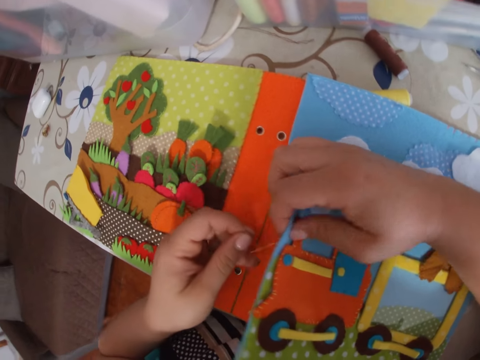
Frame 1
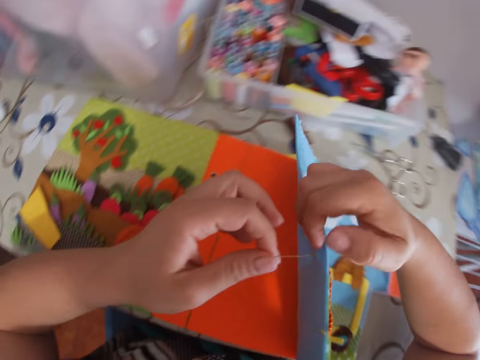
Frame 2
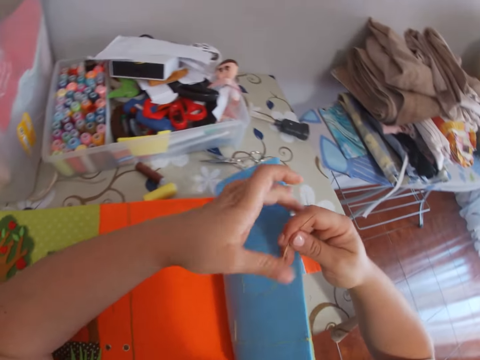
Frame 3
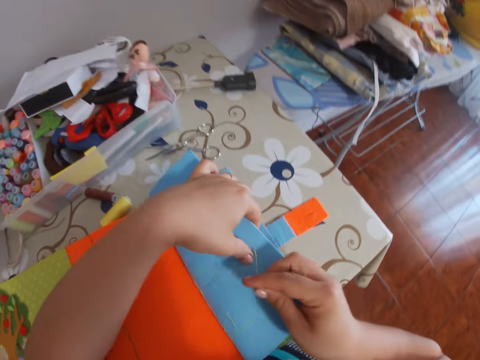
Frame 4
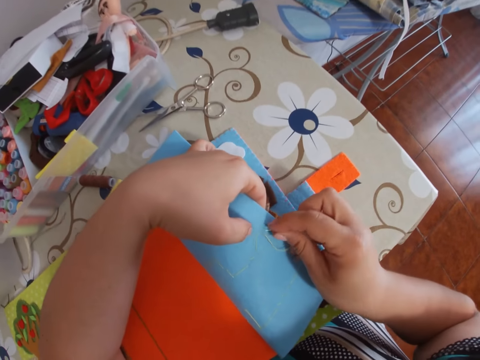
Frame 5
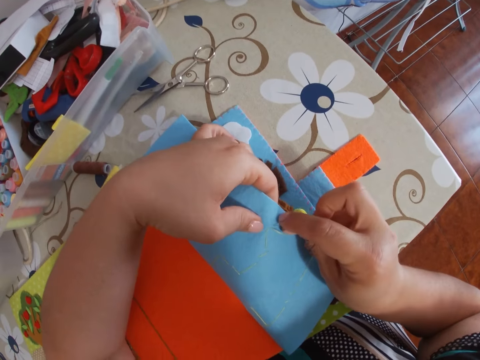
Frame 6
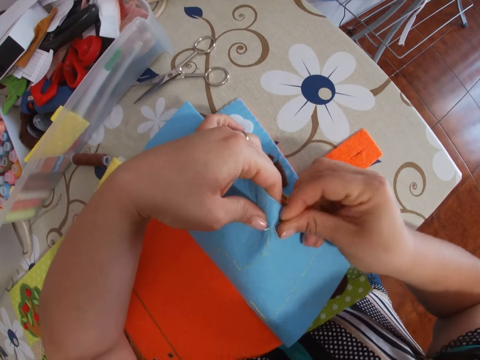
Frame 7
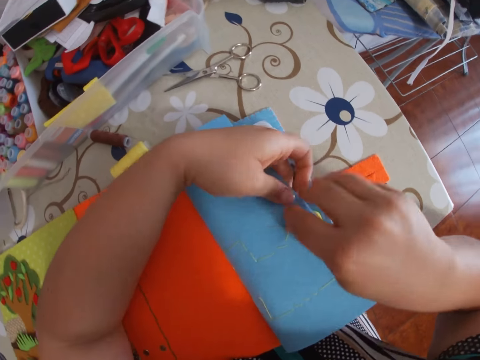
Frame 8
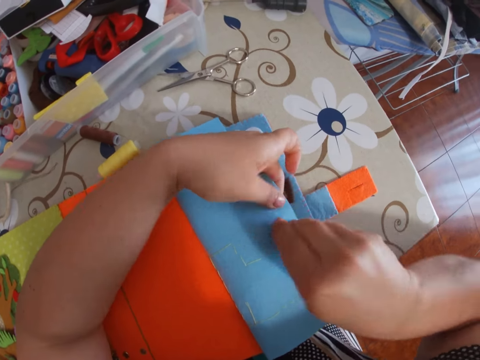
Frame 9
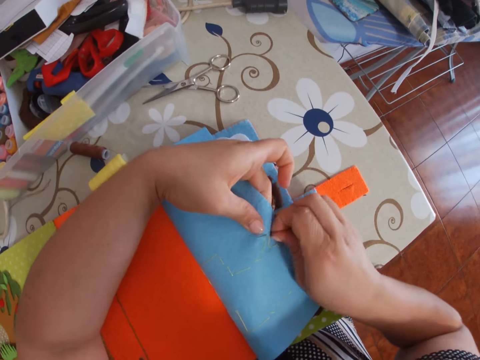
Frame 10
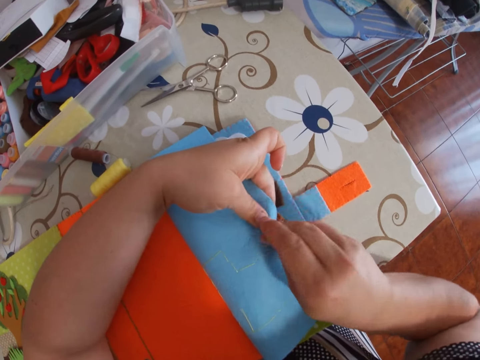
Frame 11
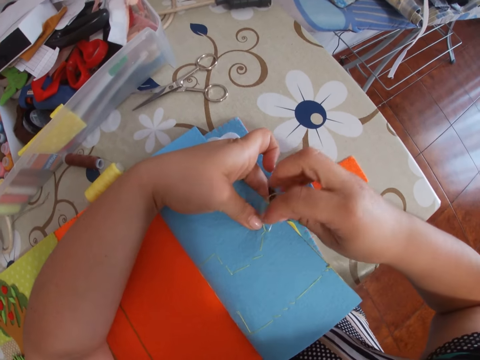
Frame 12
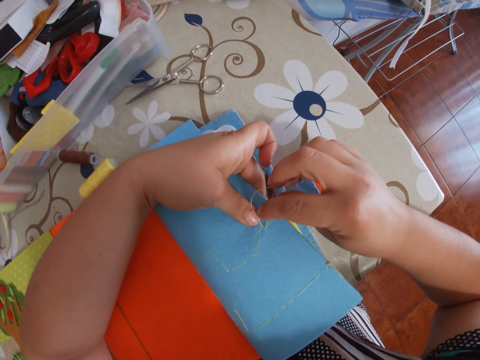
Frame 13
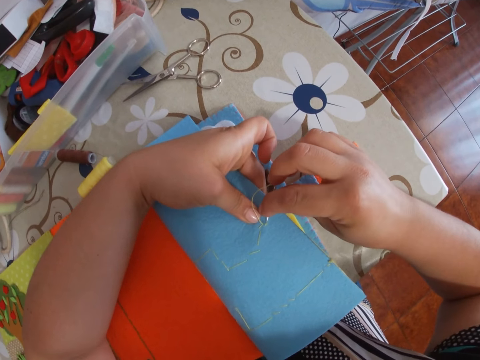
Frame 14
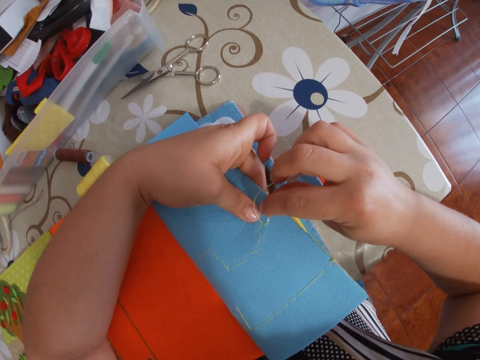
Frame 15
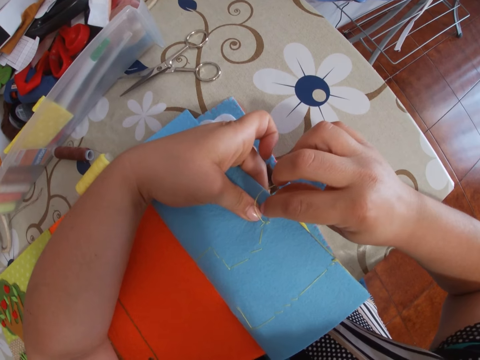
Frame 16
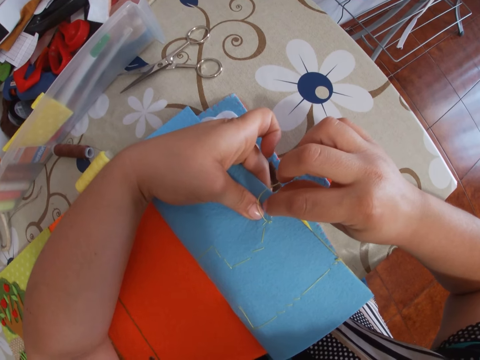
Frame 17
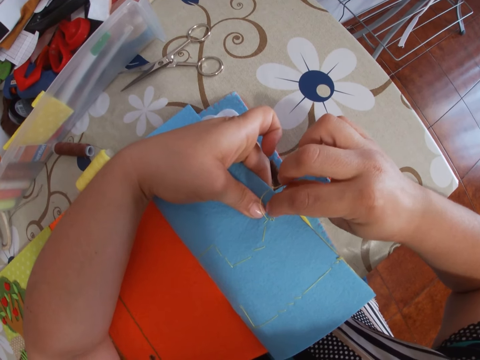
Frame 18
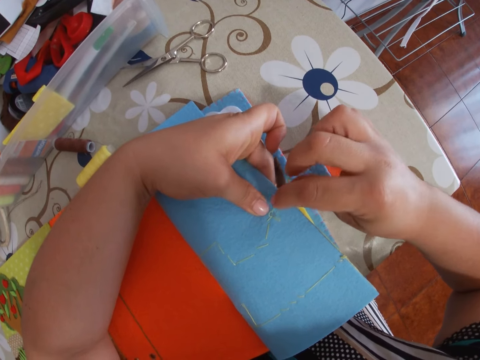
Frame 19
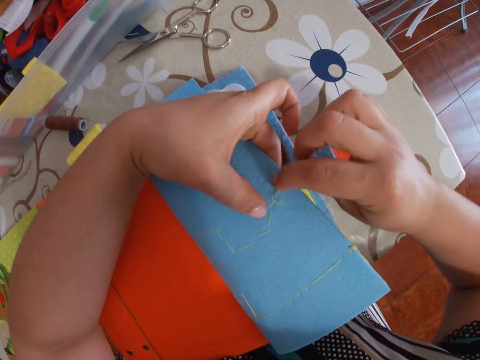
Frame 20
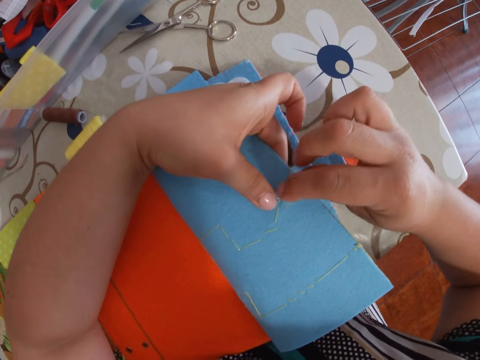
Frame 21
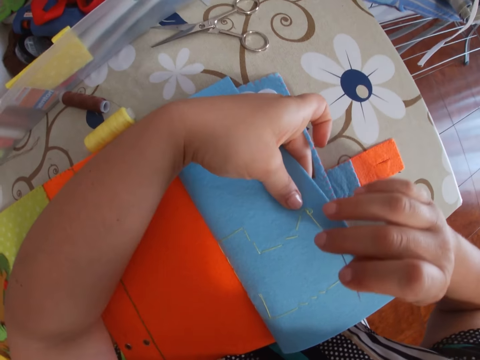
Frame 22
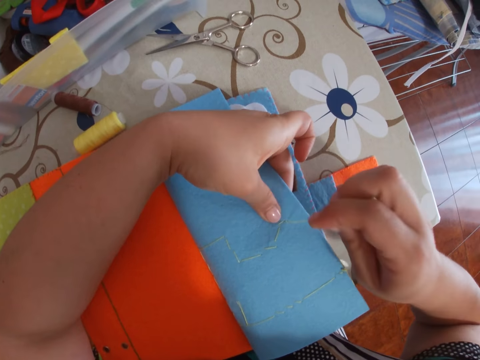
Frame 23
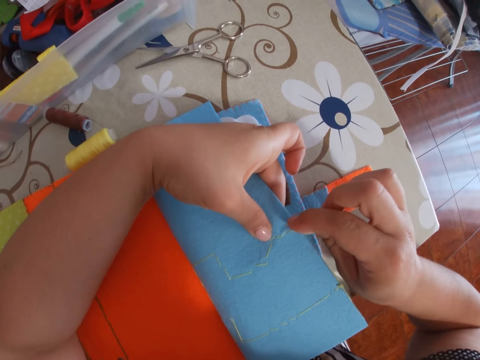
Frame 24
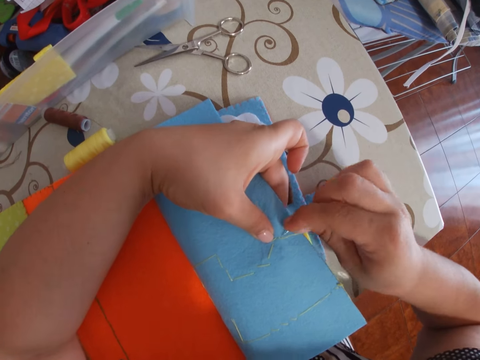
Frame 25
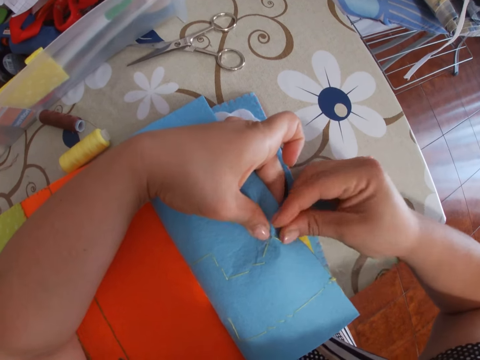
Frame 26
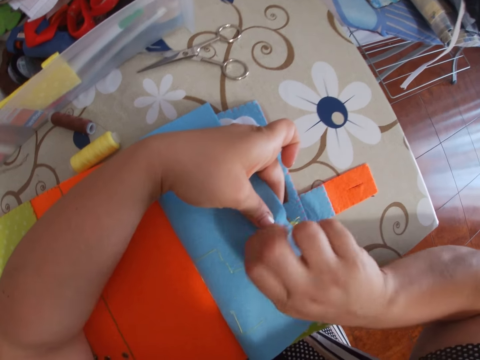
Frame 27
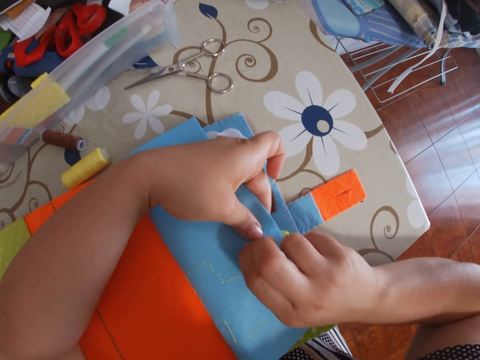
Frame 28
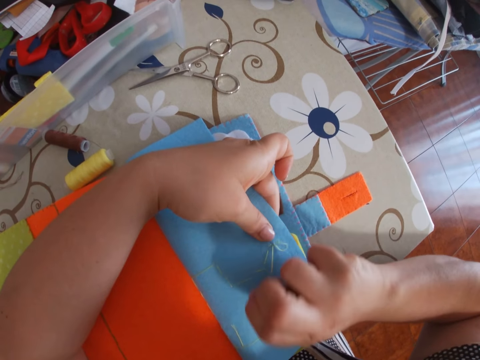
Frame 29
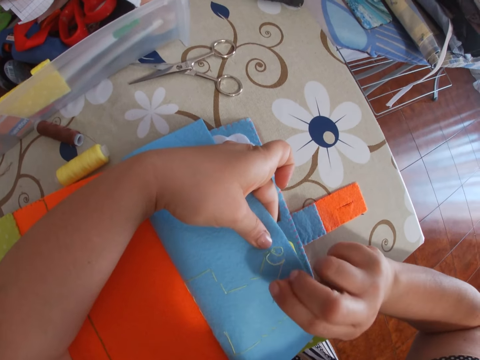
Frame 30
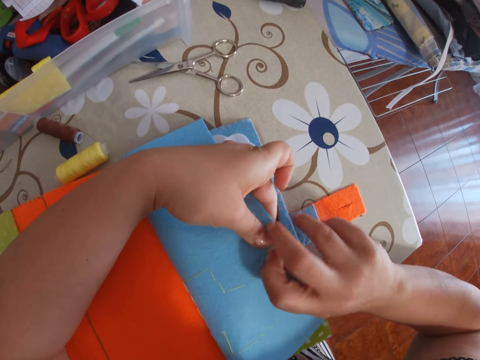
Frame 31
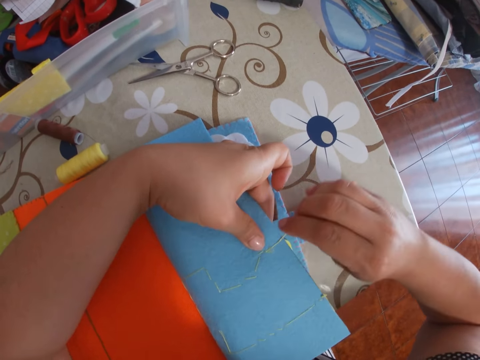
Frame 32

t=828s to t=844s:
The camera wearer lifts up the paper. They fold the cardboard. They hold the needle with thread with the right hand. They stick the needle with thread through the paper. They pull the needle with thread through the paper. They stick the needle with thread through the paper. They pull the needle with thread through the paper. They stick the needle with thread through the paper. They pull the needle with thread through the paper.

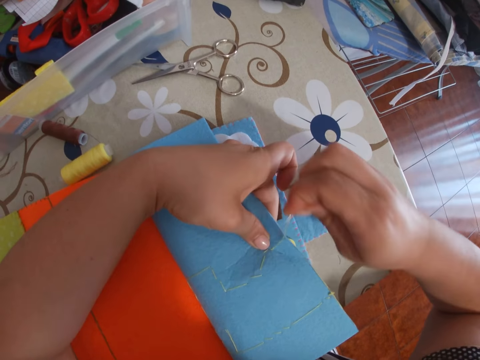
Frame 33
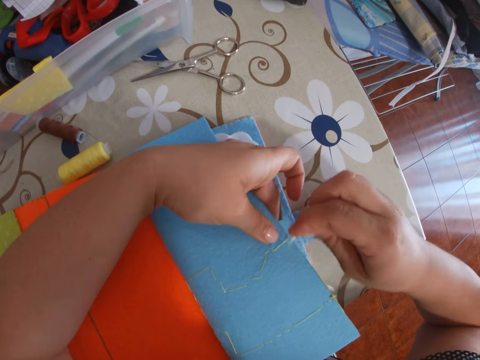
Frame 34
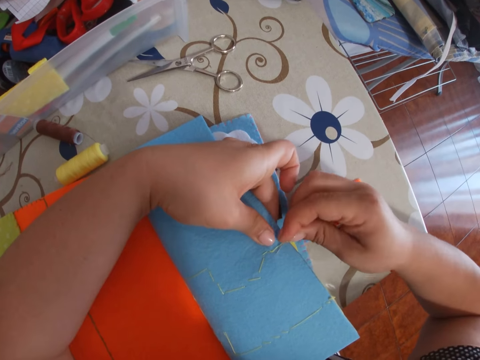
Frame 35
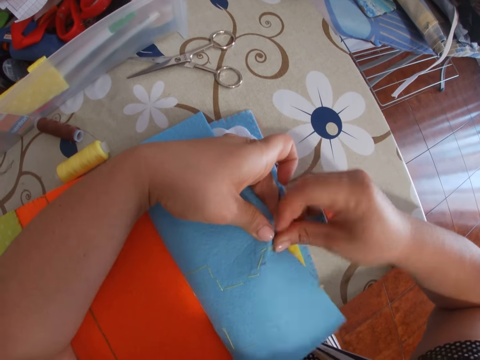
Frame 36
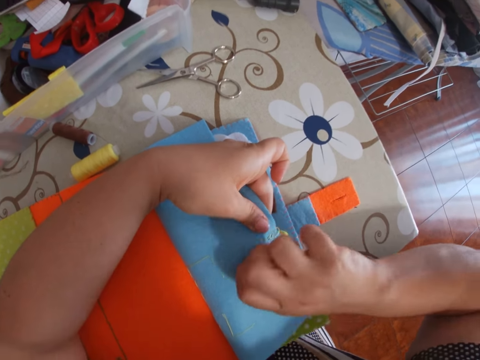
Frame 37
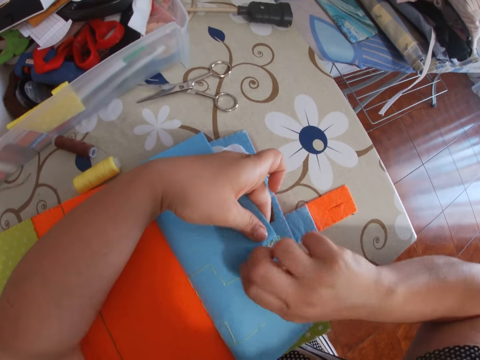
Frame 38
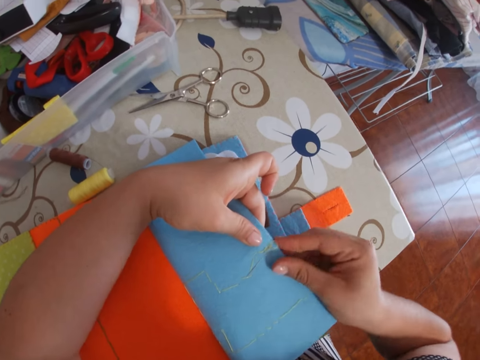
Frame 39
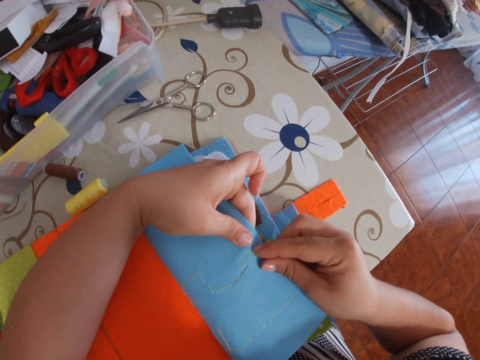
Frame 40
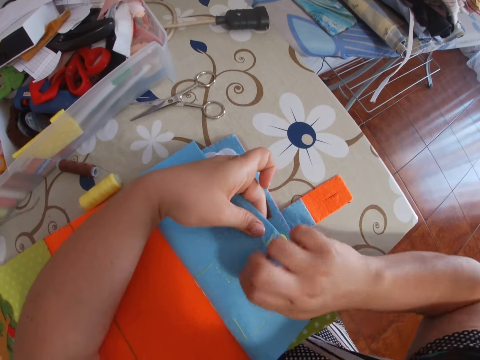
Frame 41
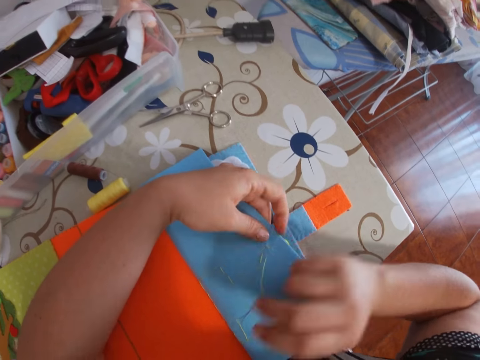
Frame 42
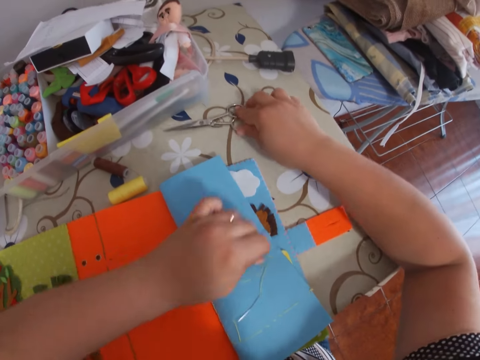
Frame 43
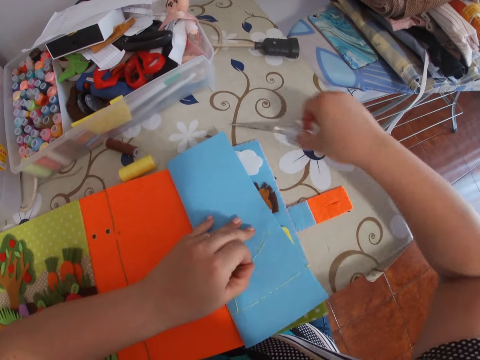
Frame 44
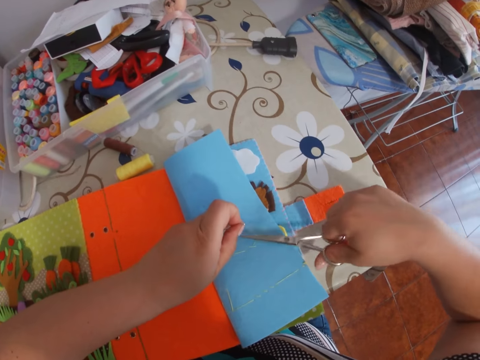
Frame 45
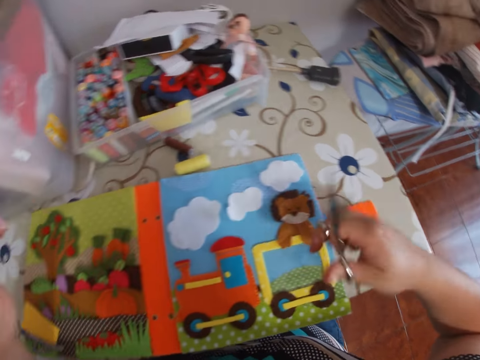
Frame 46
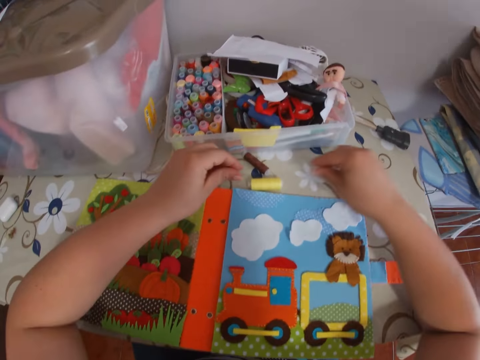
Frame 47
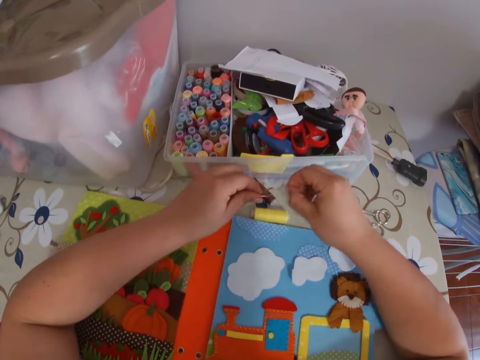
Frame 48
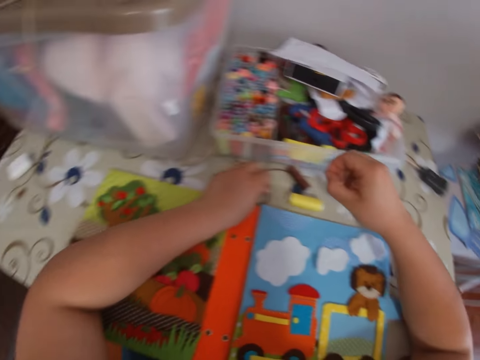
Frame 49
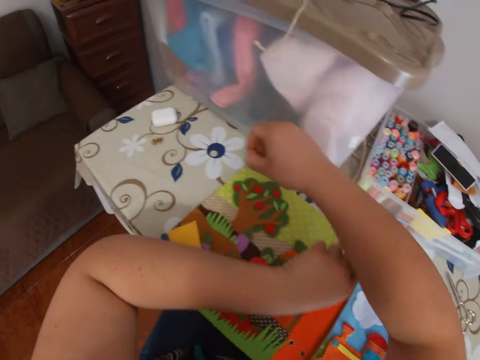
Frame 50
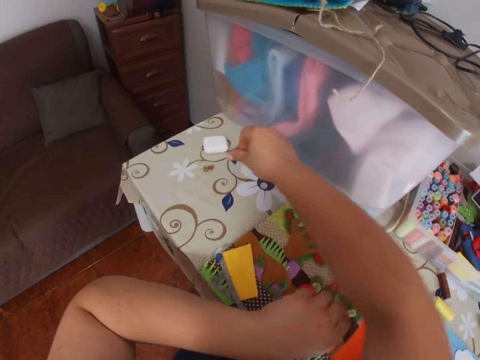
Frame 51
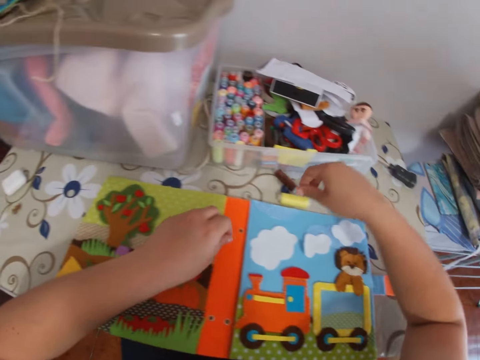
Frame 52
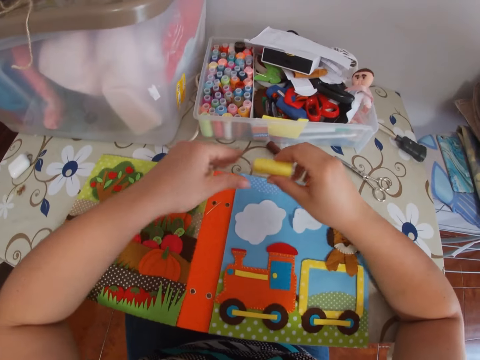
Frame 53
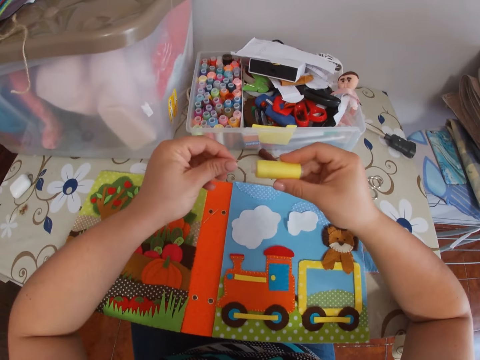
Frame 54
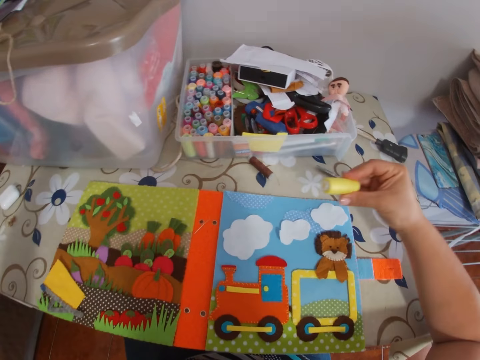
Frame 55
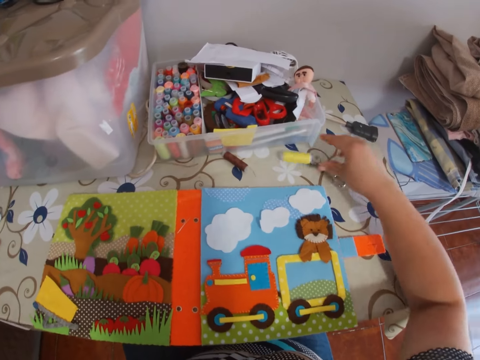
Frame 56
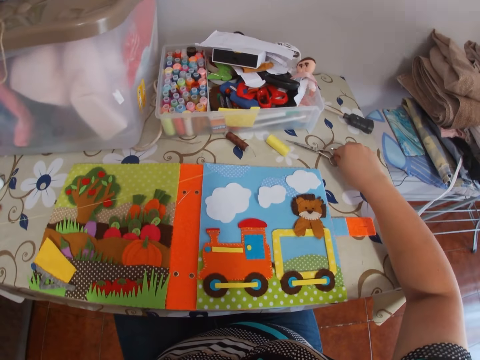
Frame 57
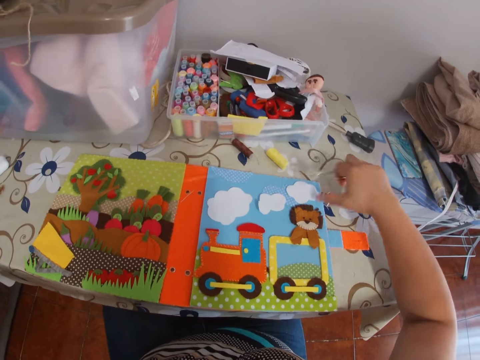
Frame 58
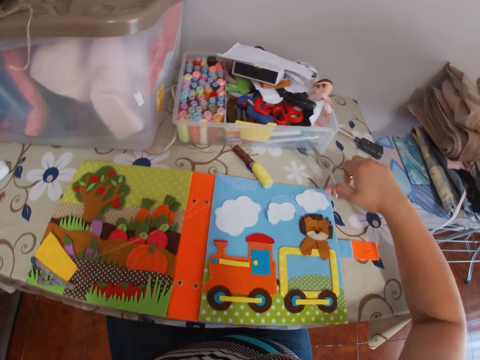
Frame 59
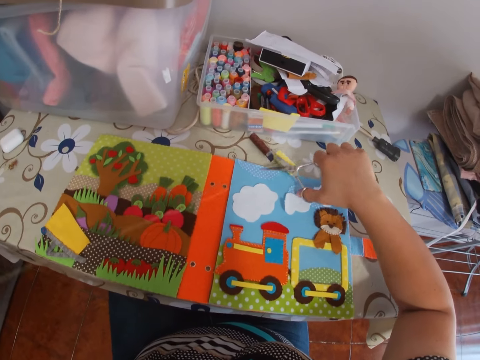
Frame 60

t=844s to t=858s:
The camera wearer sticks the needle with thread through the paper. She pulls the needle with thread through the paper. She picks up a pair of scissors on the table with her right hand. She picks up the needle with thread on the cardboard with her left hand. She cuts the thread with the scissors. She places the scissors on the table. She removes the thread from the needle. She places the needle on the table. She places the thread on the table. She picks up a bobbin with thread on the table with her right hand. She adjusts the thread. She pulls the thread with her left hand. She places the bobbin with thread on the table. She picks up the scissors on the table with her right hand. She cuts the thread with the scissors.
